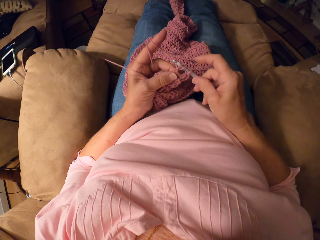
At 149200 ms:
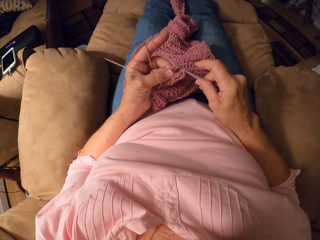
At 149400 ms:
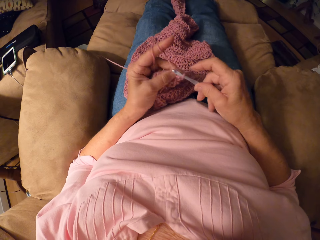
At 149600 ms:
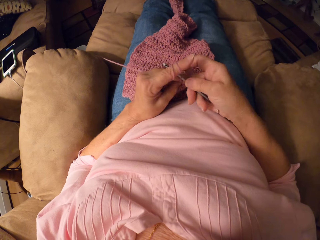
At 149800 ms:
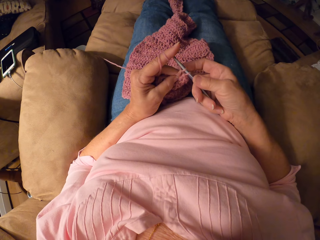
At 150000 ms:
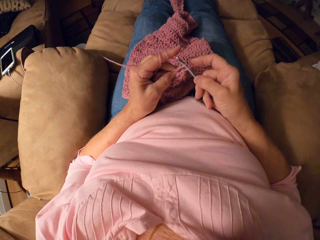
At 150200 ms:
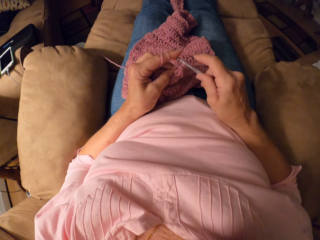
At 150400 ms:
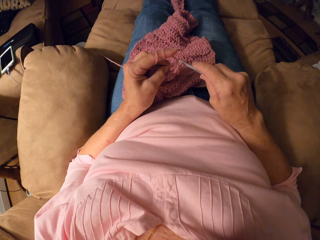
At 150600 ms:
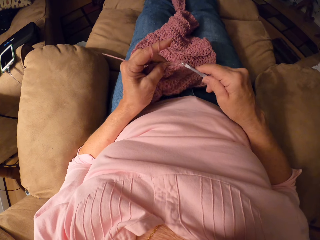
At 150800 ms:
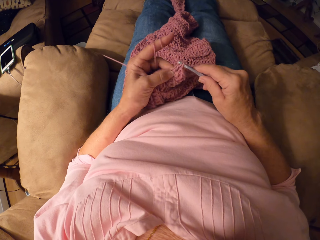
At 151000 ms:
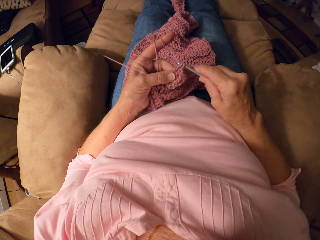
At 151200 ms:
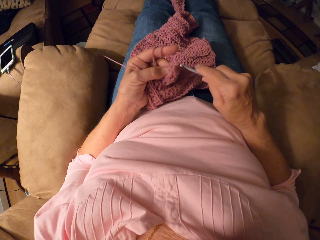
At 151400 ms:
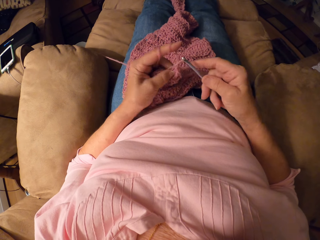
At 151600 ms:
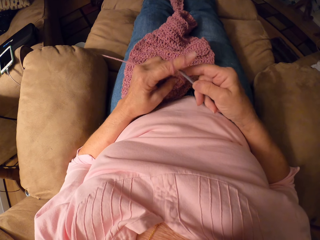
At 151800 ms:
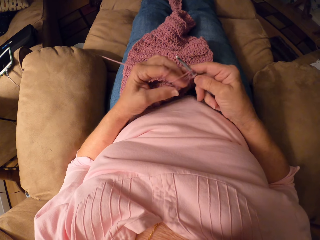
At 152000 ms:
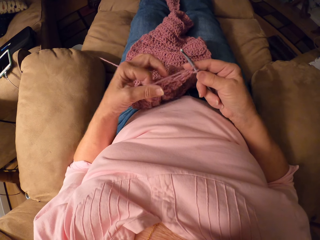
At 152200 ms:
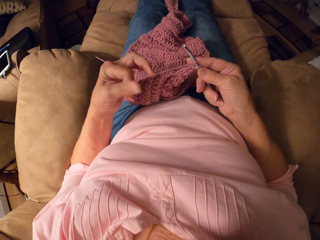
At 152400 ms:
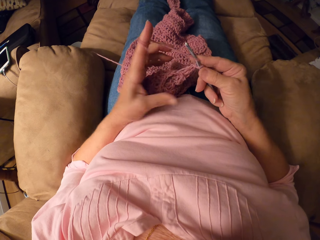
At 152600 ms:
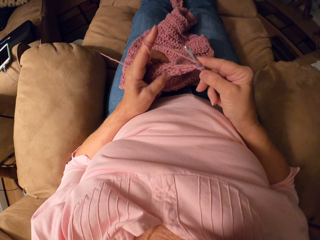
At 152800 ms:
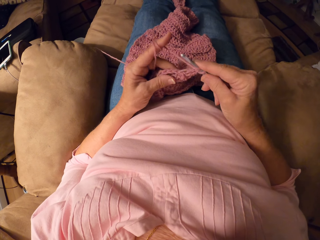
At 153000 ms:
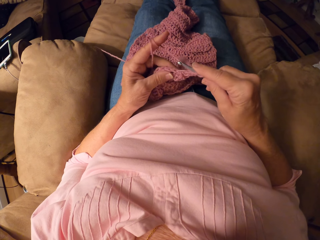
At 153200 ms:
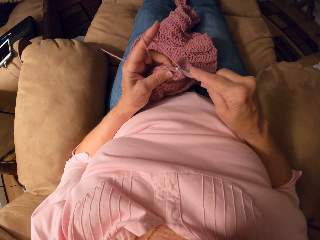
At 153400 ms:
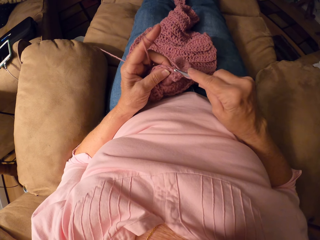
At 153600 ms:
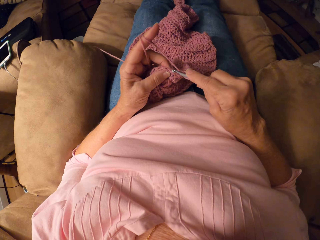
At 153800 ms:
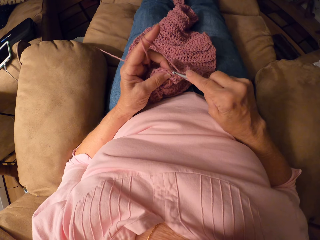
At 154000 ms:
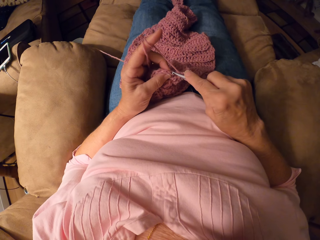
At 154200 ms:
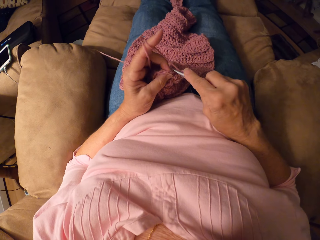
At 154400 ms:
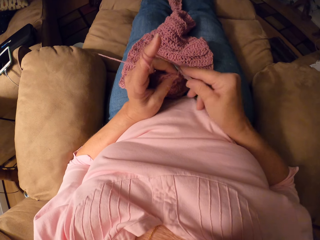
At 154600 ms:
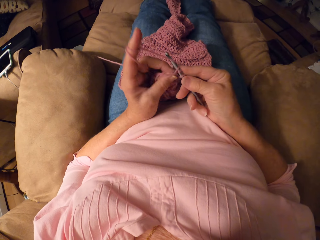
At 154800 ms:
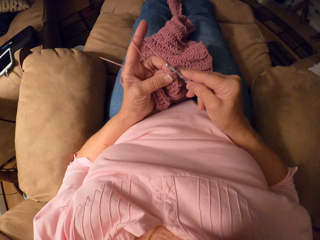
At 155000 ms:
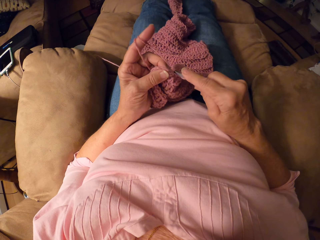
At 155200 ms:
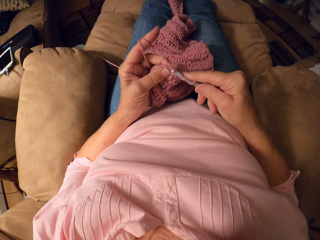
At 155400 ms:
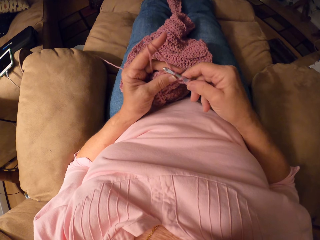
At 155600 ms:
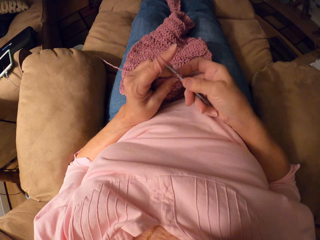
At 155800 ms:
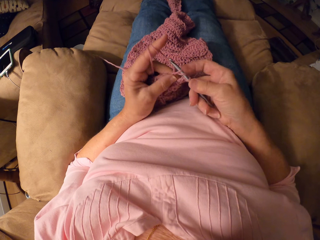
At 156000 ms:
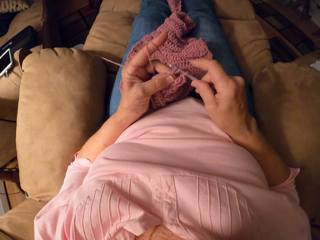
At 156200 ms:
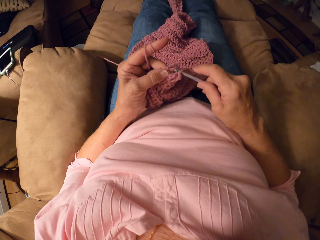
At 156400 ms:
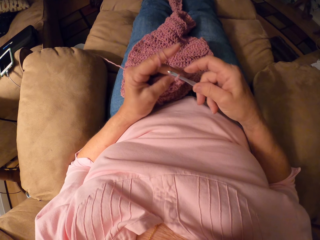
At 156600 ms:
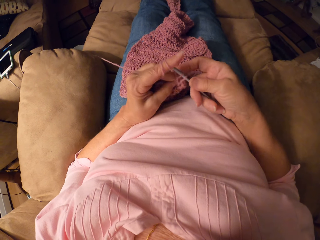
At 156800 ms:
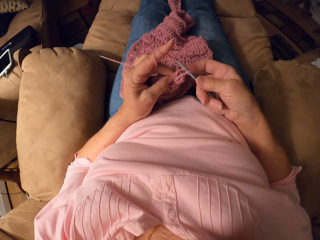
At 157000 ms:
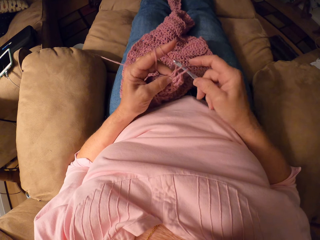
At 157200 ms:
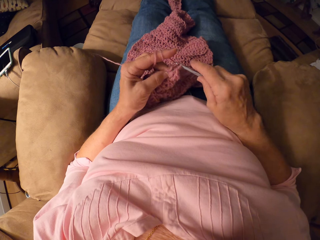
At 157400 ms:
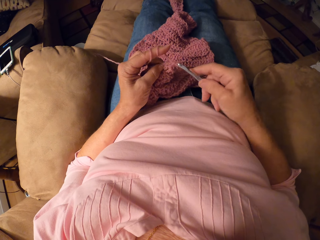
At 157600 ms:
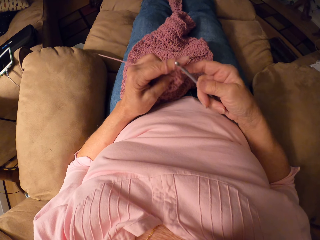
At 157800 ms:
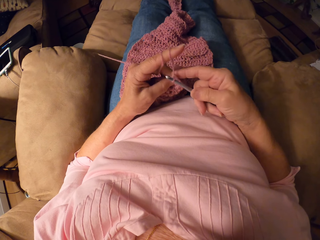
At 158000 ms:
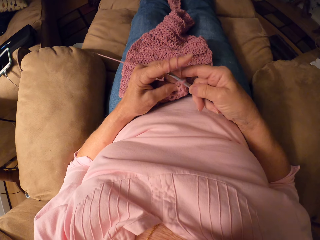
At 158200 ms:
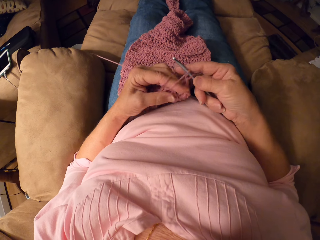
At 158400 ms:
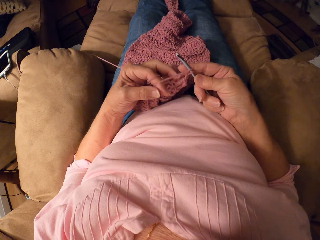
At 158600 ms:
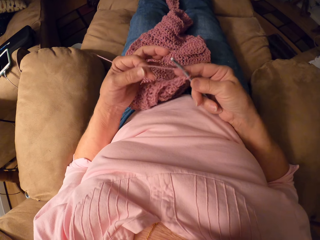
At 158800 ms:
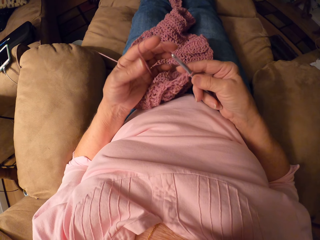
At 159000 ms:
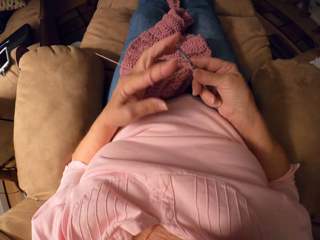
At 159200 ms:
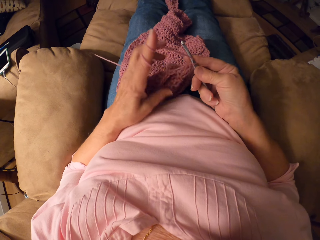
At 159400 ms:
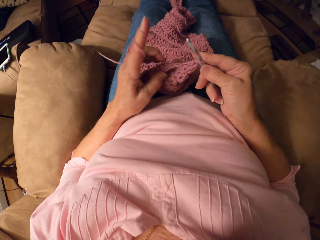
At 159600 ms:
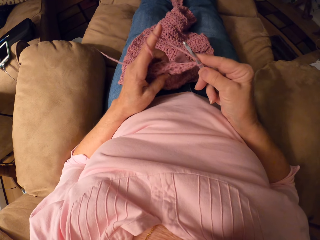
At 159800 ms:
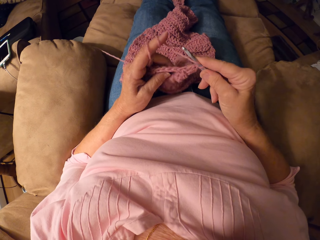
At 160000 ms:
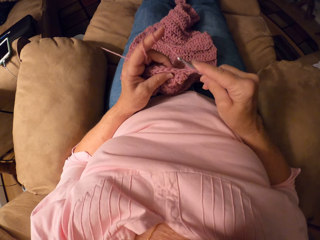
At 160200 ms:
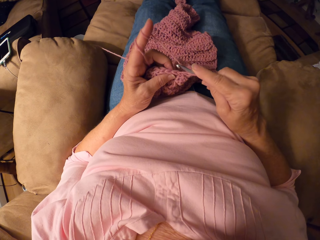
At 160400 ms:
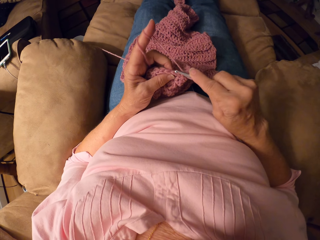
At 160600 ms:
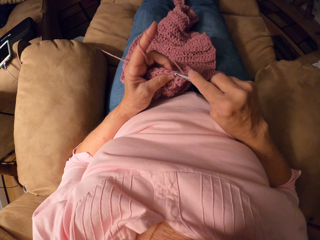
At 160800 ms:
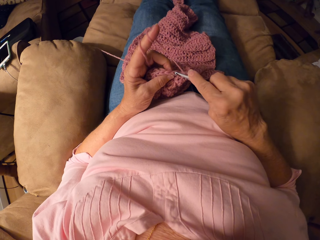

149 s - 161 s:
The camera wearer adjusts the thread. They knit the garment.

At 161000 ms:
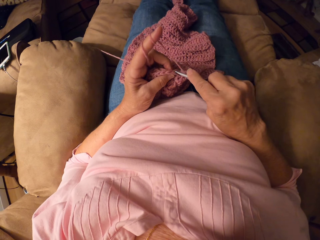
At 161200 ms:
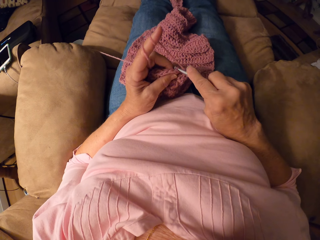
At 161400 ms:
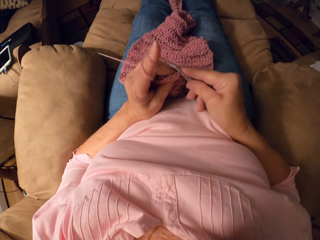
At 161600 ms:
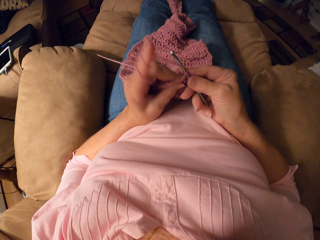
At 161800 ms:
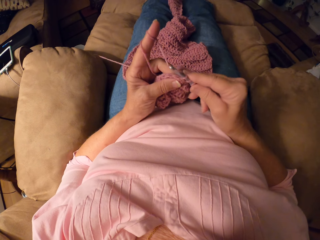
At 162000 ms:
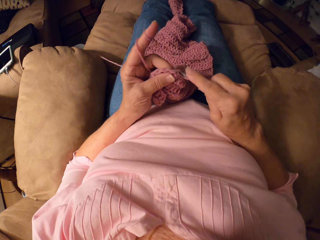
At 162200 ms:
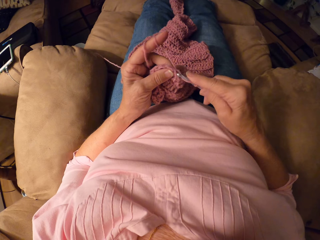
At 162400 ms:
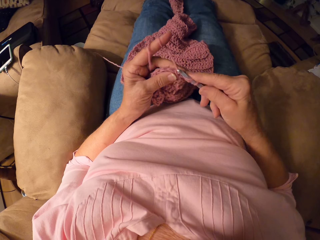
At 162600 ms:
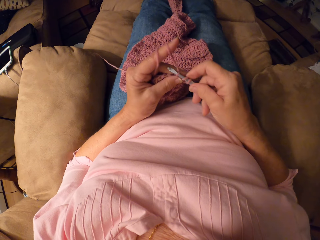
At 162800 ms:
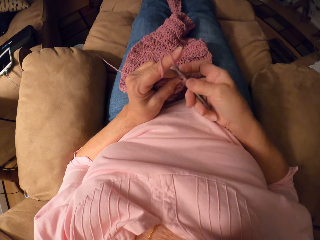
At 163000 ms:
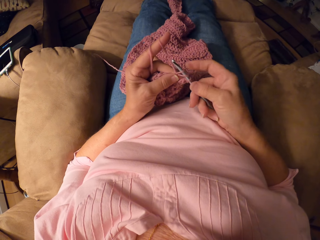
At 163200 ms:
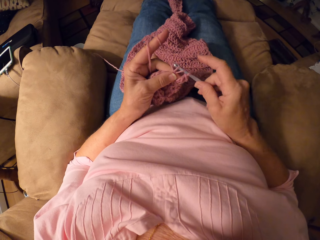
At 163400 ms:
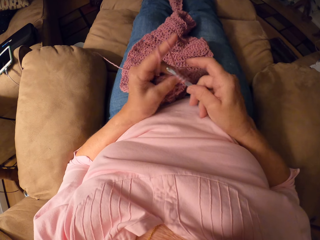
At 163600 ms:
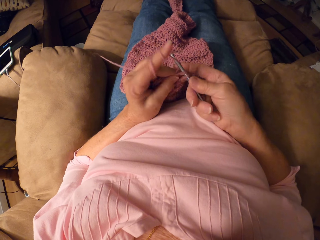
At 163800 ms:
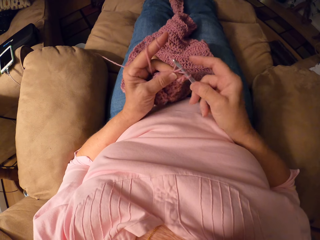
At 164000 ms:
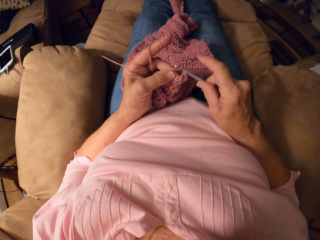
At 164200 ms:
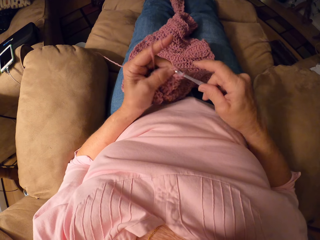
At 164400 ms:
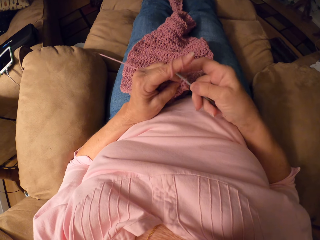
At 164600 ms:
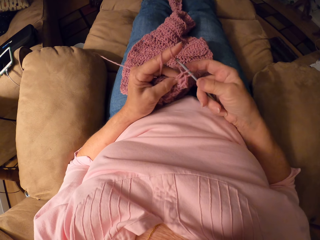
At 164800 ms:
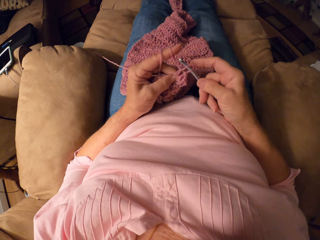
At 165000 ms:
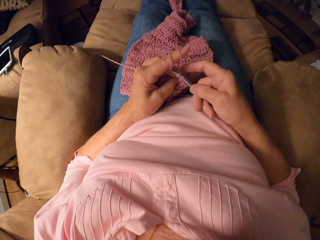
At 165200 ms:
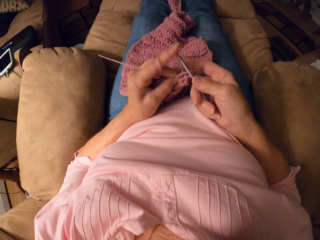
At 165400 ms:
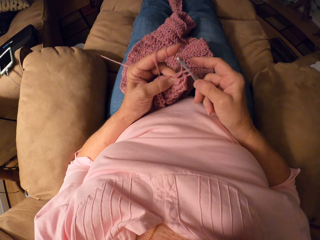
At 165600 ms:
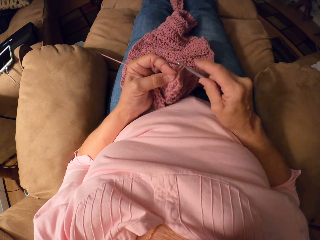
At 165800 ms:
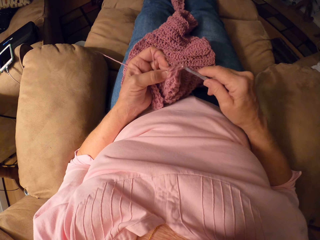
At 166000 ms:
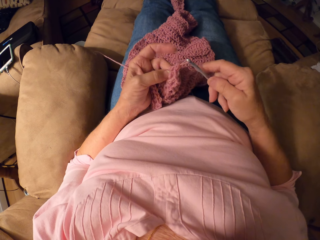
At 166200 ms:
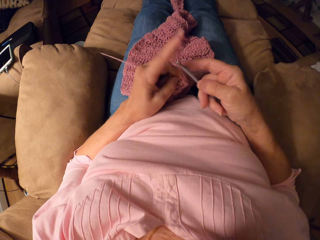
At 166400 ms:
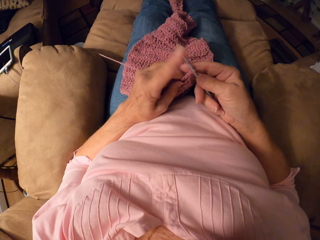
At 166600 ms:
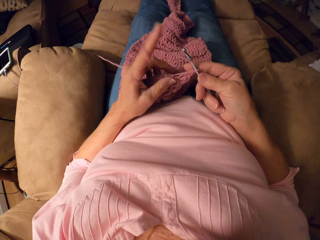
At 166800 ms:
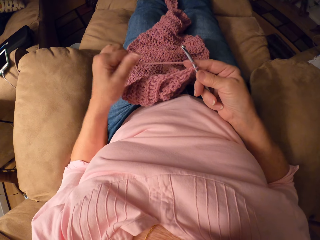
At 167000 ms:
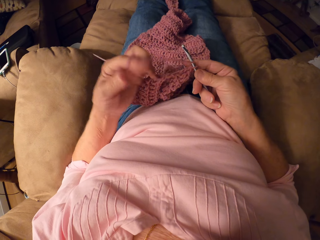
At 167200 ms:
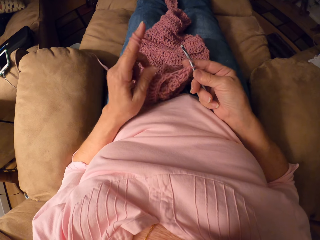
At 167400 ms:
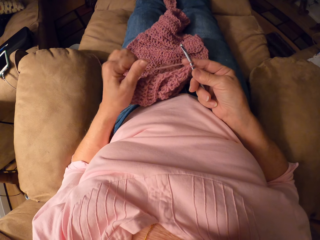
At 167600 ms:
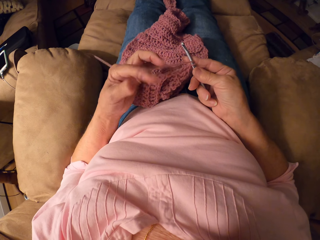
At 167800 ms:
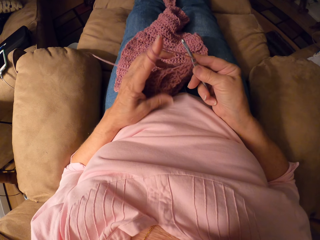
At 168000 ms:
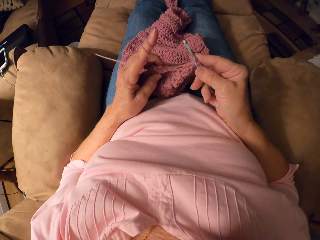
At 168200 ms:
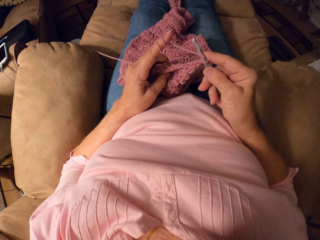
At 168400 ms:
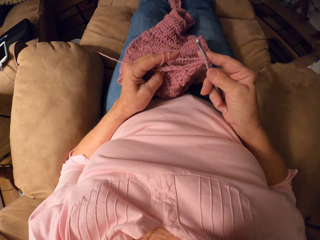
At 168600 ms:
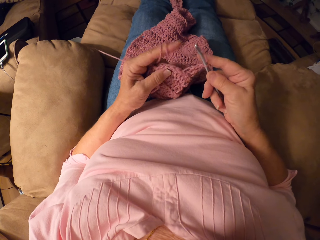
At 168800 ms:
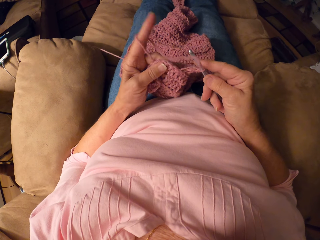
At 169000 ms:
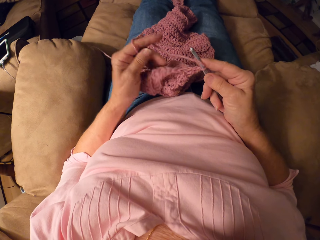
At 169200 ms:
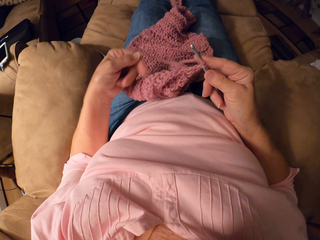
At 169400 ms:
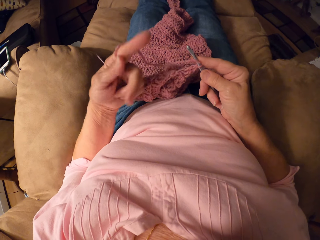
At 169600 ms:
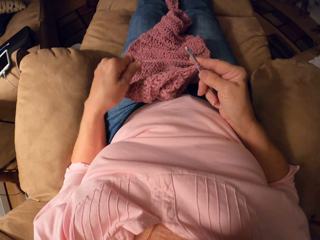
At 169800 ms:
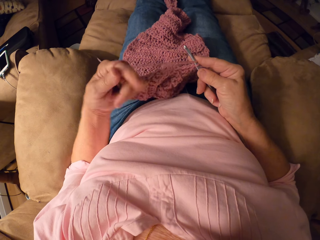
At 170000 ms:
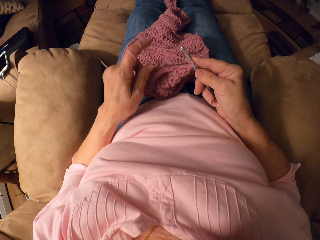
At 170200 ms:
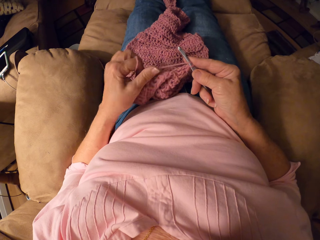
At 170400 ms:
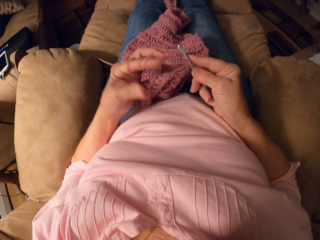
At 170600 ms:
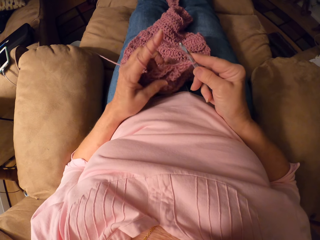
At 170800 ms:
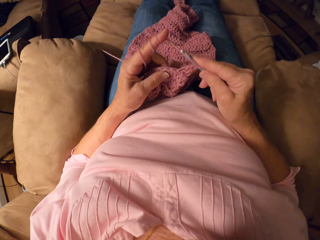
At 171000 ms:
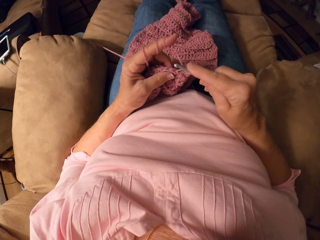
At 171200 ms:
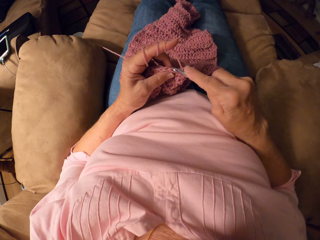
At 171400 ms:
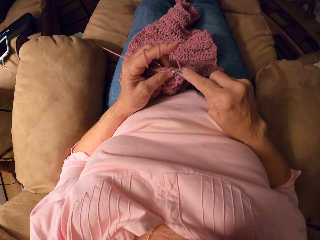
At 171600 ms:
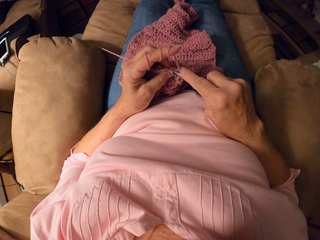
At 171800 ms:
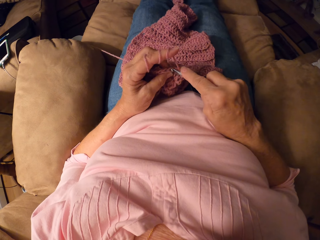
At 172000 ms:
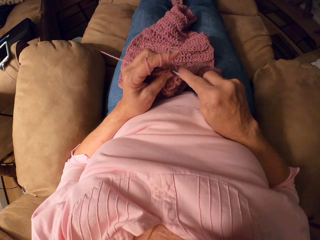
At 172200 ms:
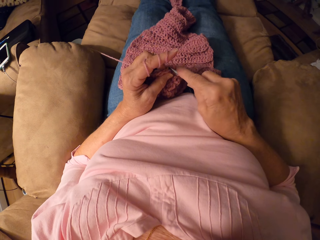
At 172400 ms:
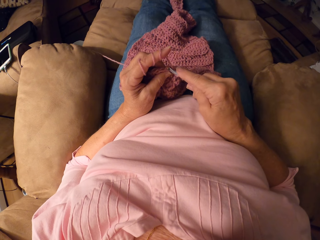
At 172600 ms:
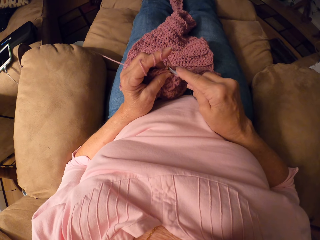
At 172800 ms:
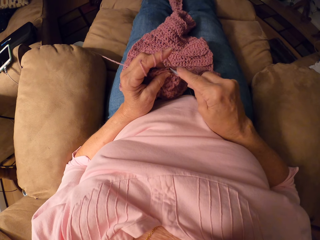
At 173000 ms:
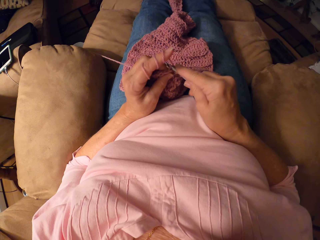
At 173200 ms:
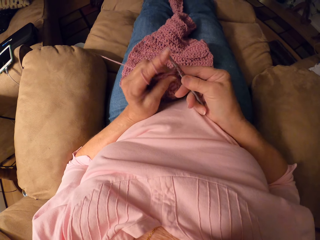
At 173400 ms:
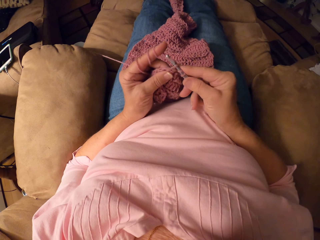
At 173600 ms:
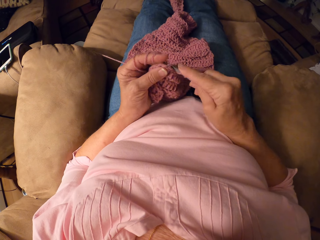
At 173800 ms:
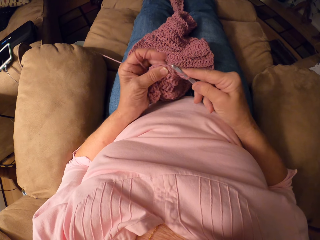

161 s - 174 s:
The camera wearer adjusts the thread. They knit the garment.
